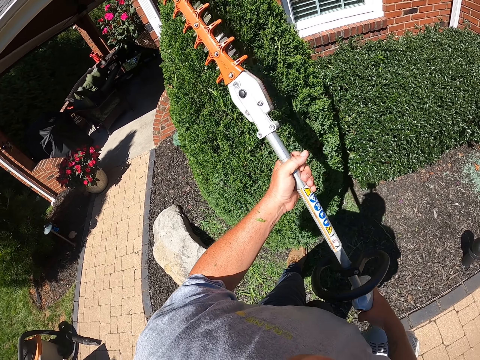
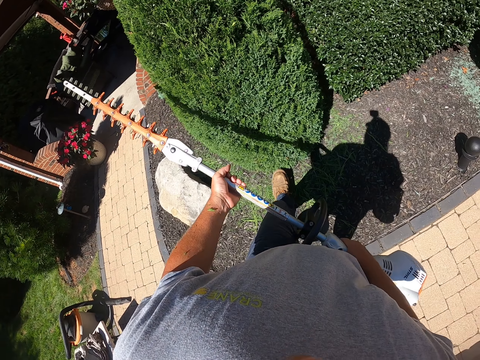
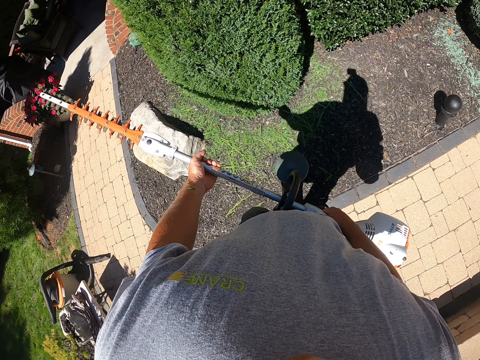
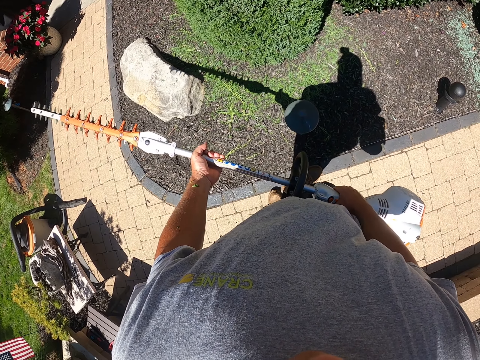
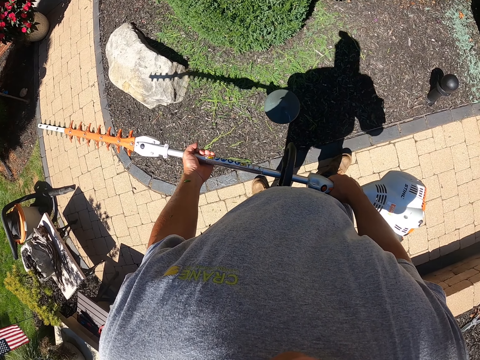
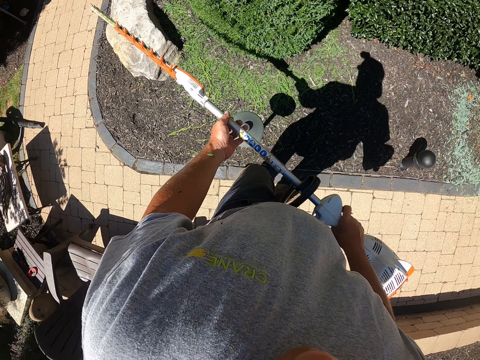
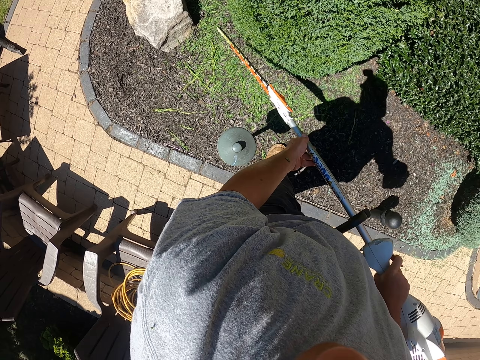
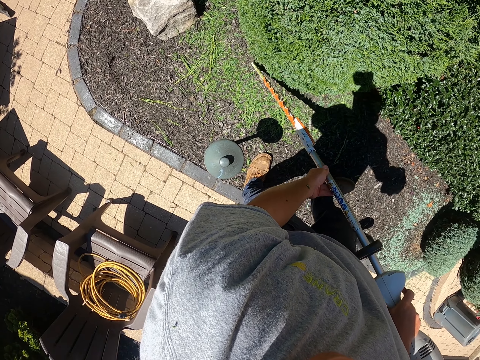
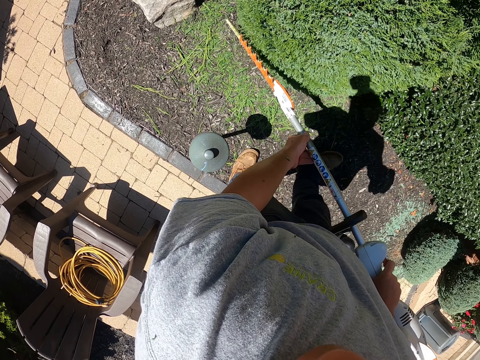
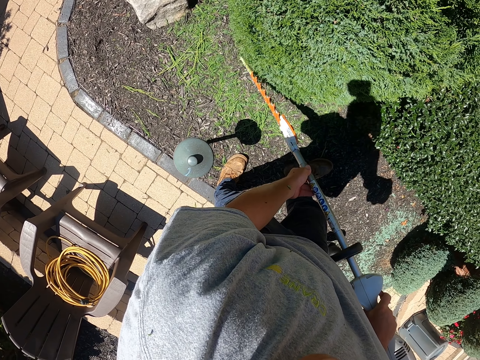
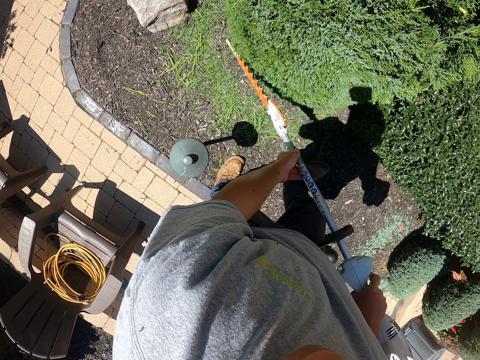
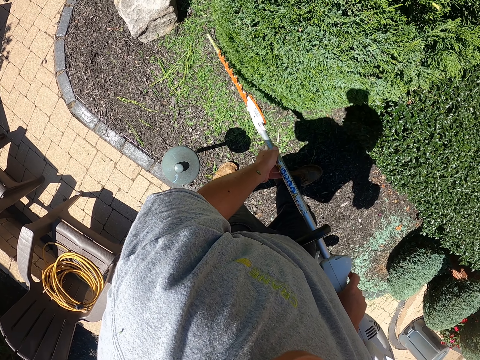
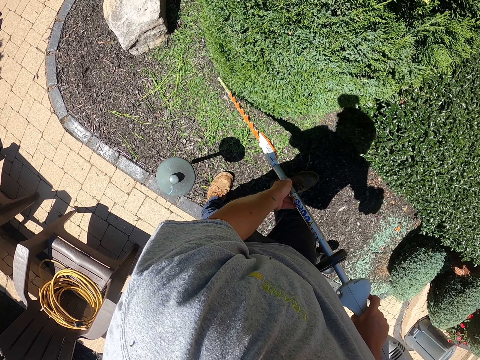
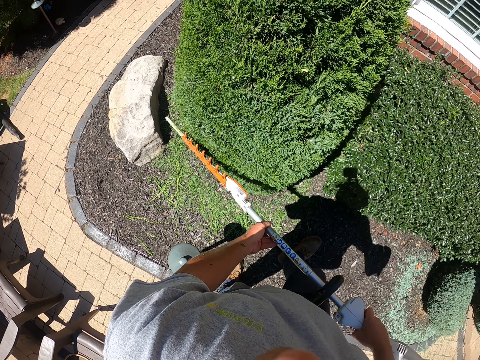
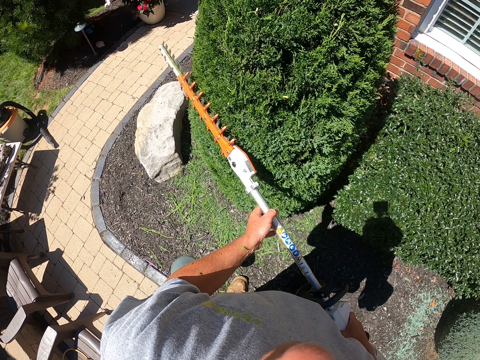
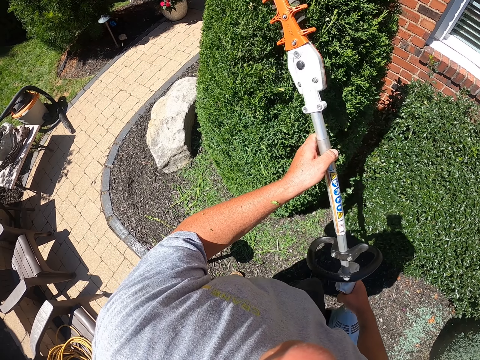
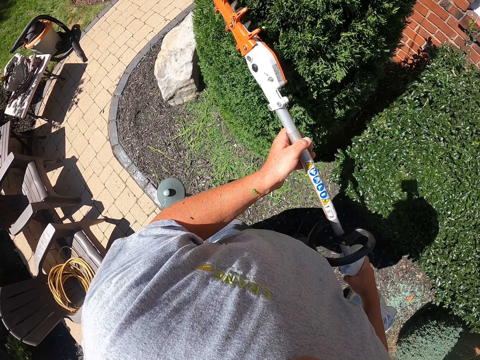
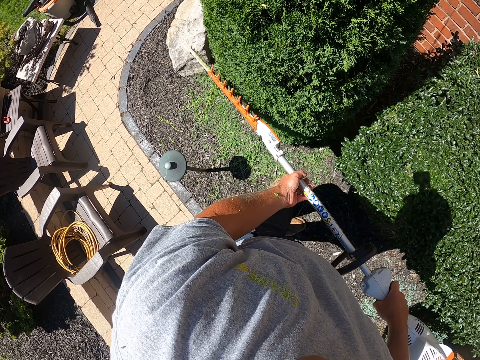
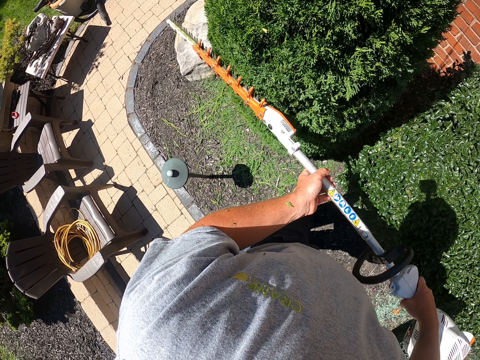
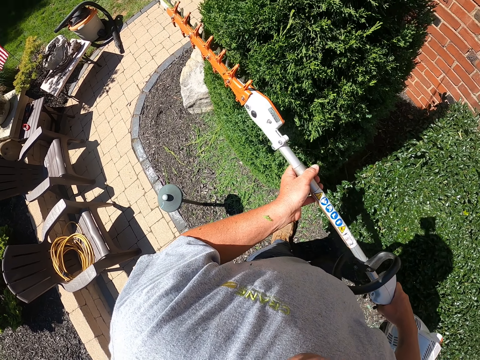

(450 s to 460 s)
The camera wearer moves back. They trim the topiary plant.

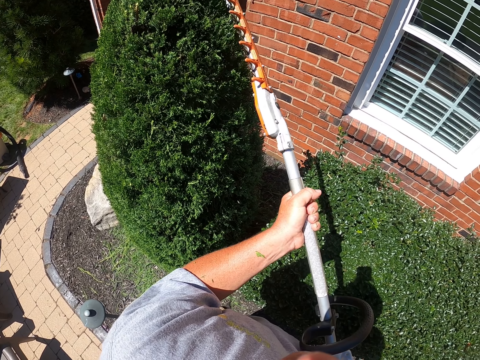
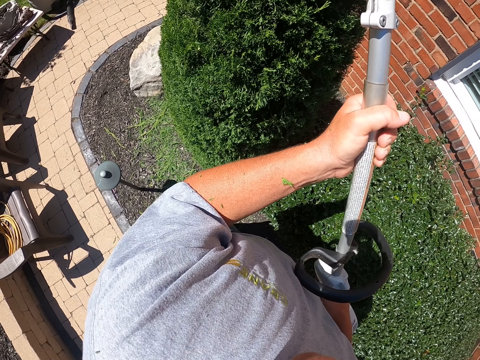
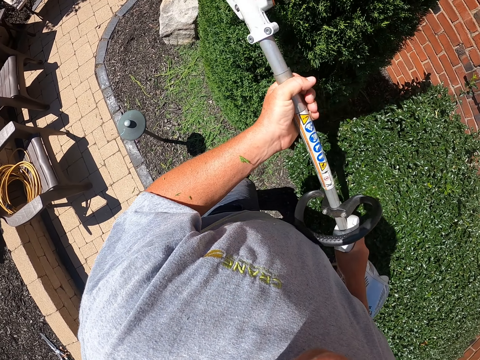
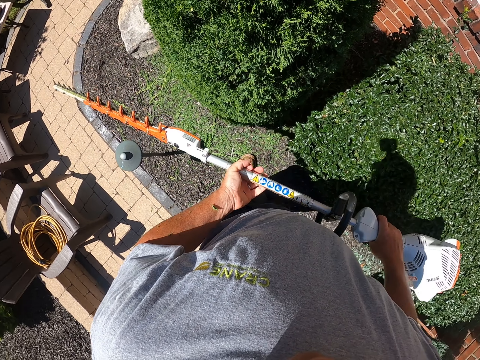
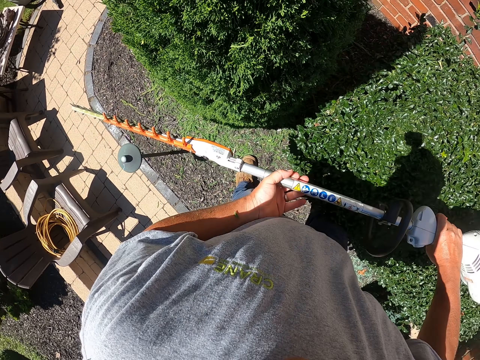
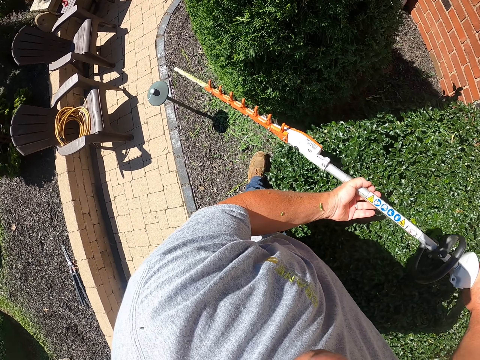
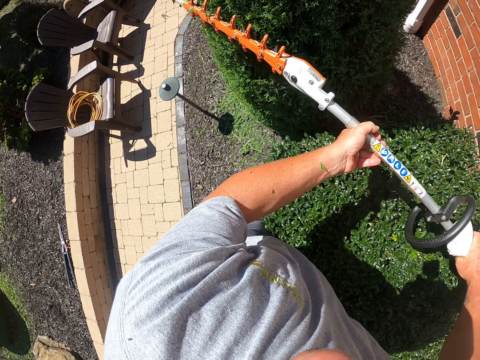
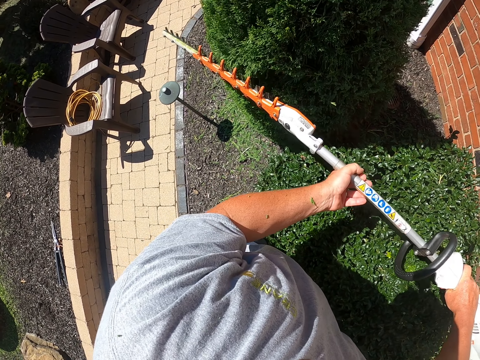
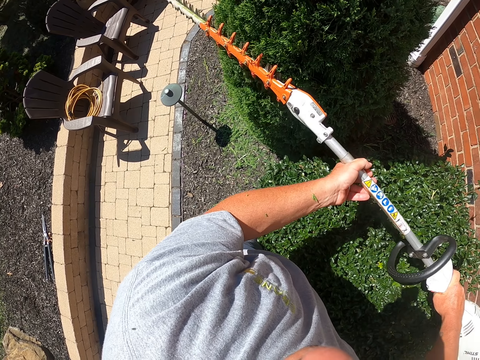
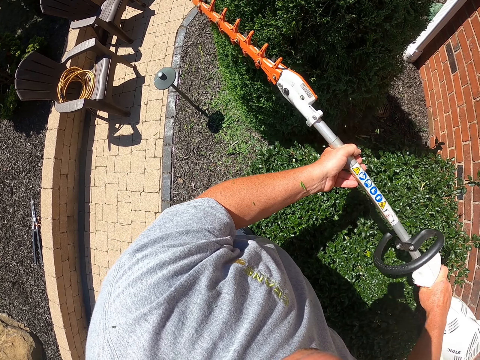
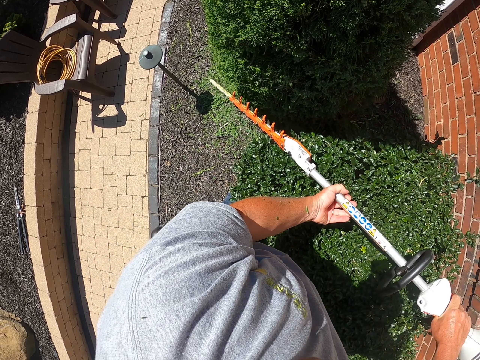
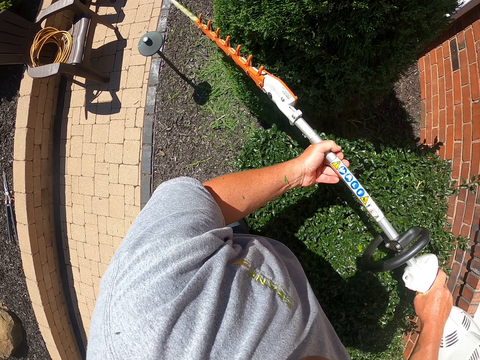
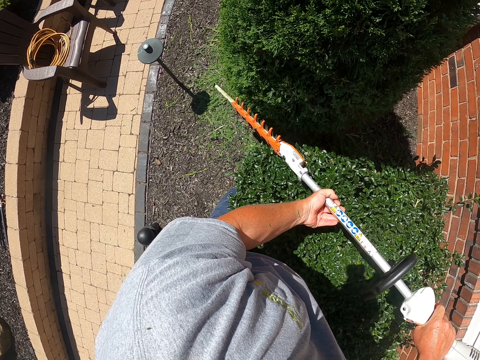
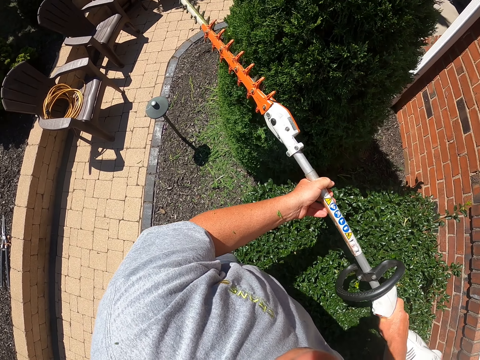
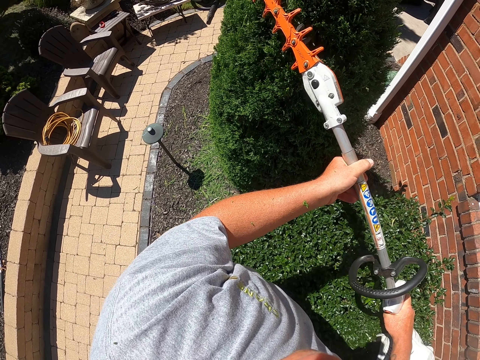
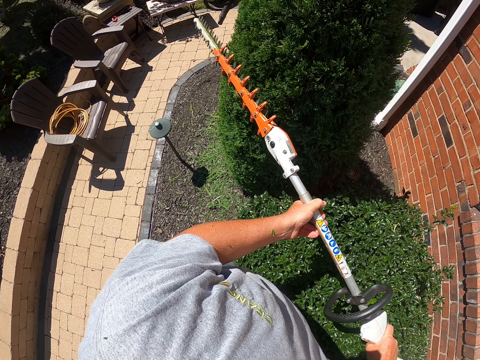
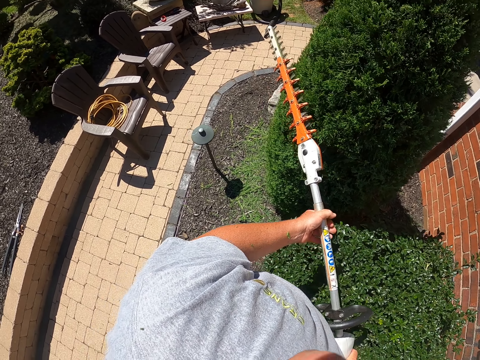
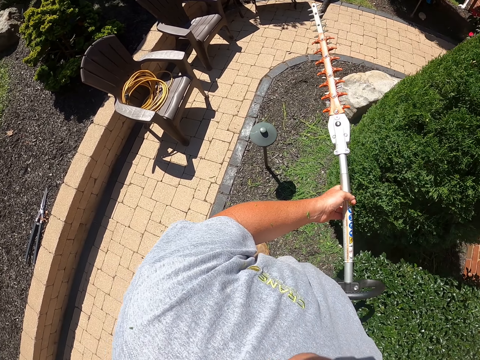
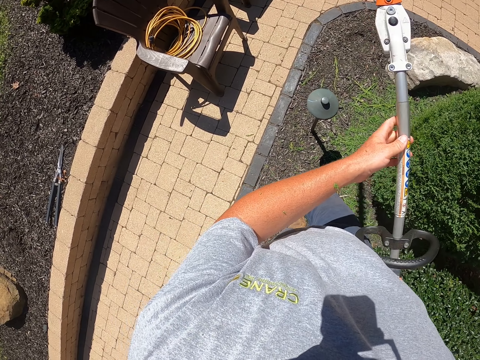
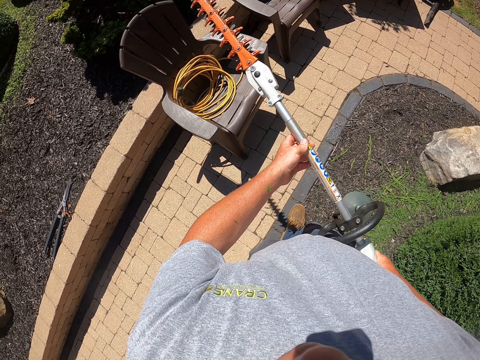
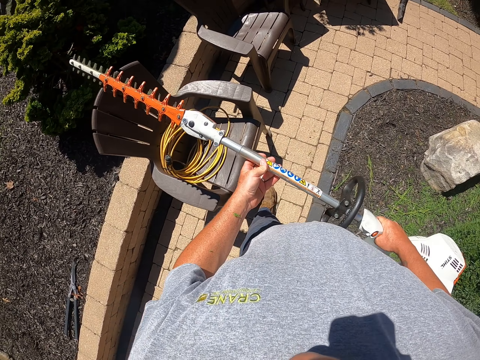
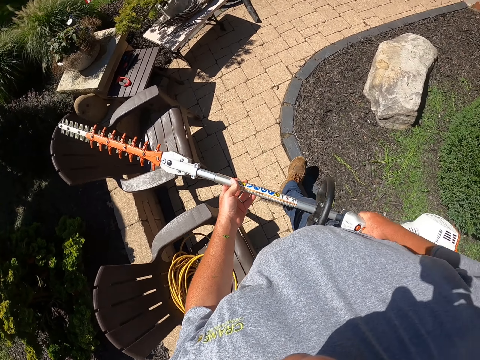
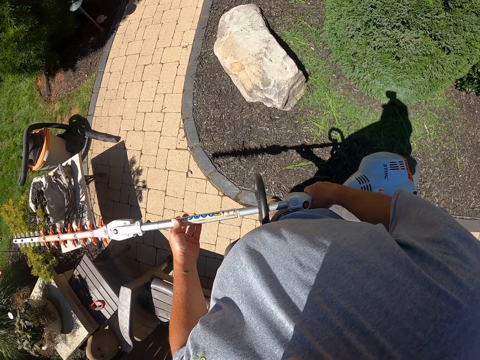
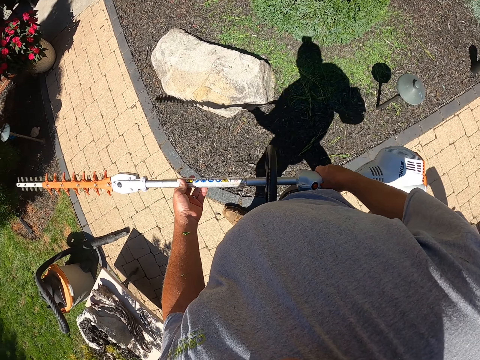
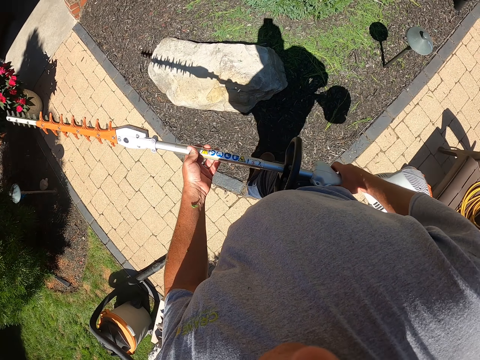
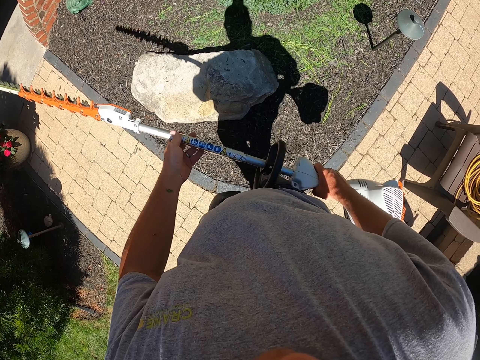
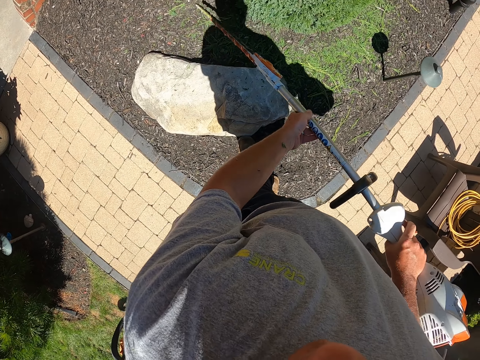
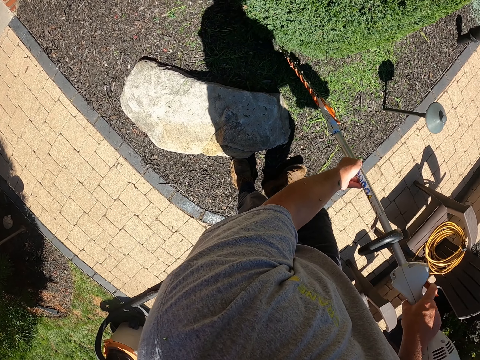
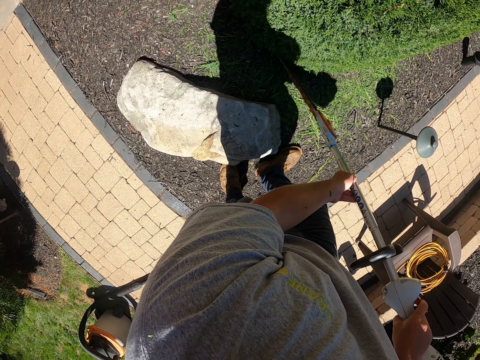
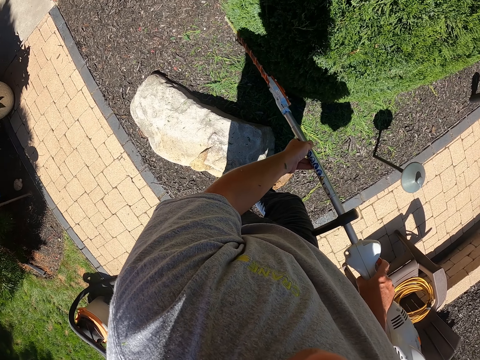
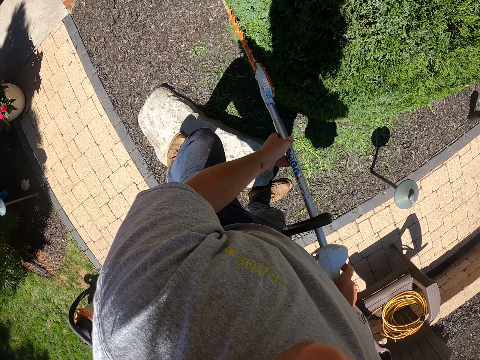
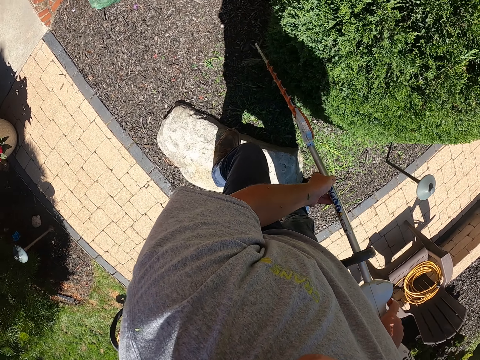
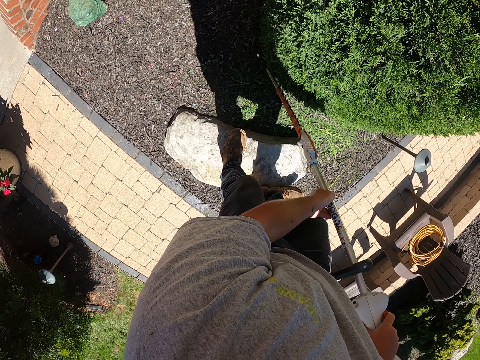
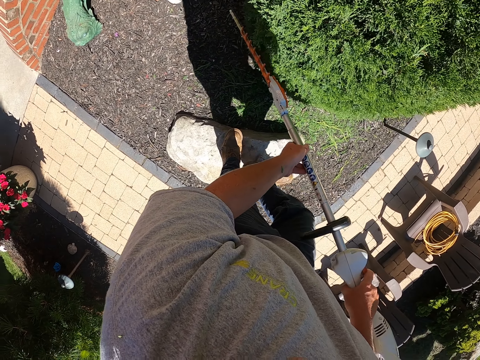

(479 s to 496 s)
The camera wearer pauses to trim. They trim the topiary plant. They walk around. They walk a step back to see where they have trimmed. They trim the edges of the flower.
